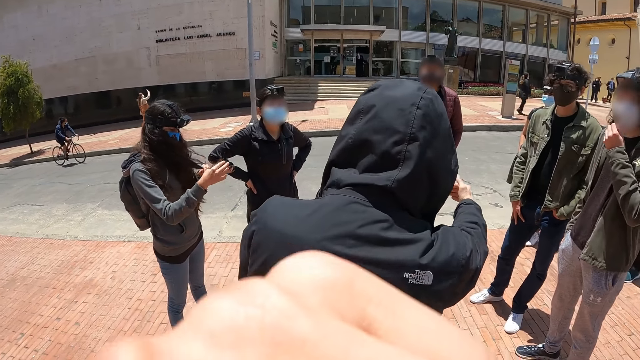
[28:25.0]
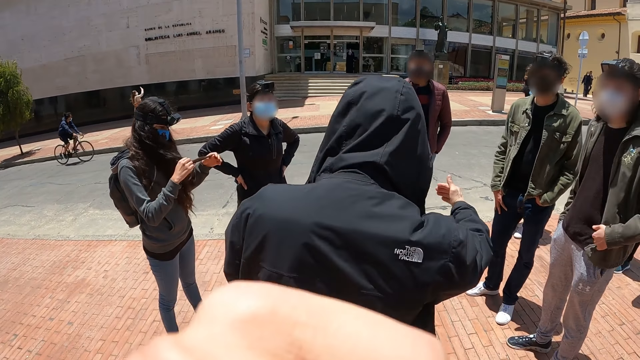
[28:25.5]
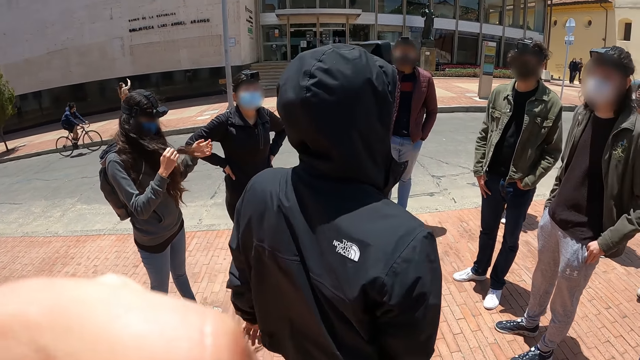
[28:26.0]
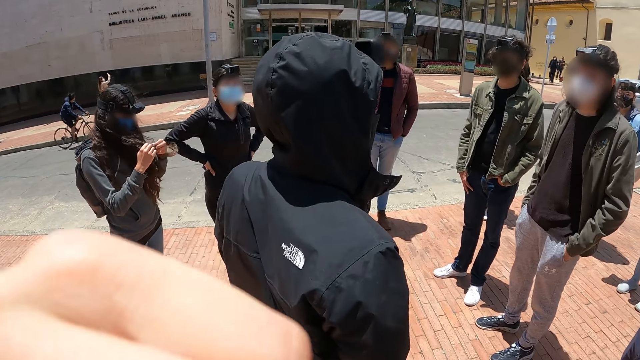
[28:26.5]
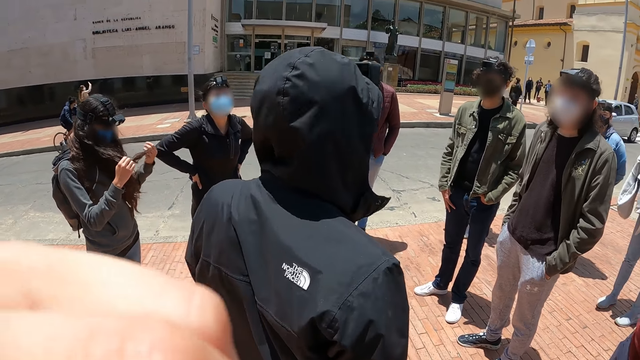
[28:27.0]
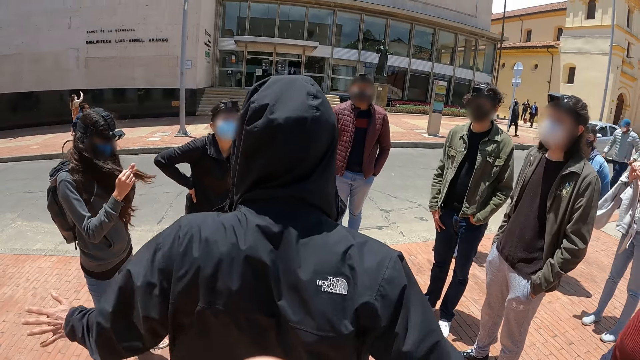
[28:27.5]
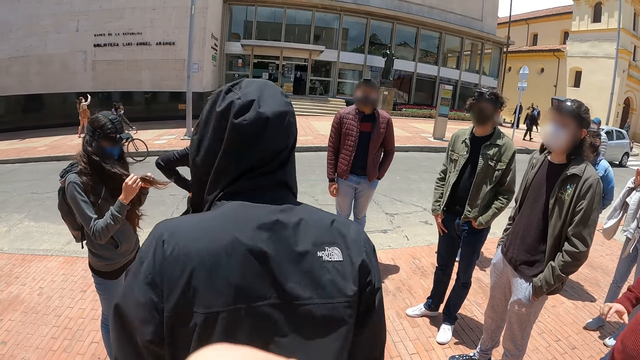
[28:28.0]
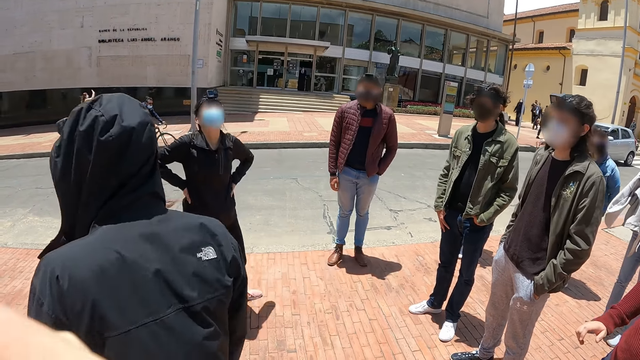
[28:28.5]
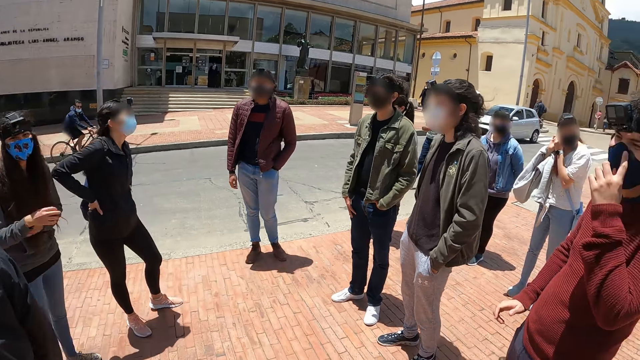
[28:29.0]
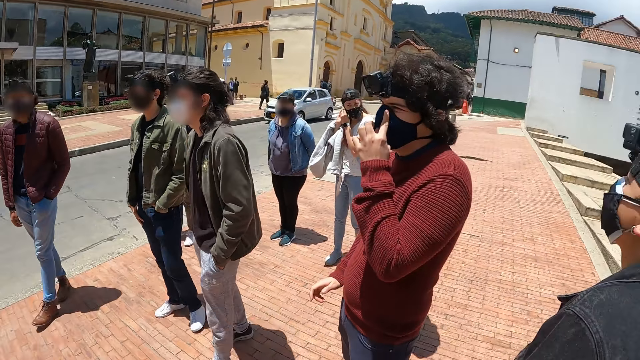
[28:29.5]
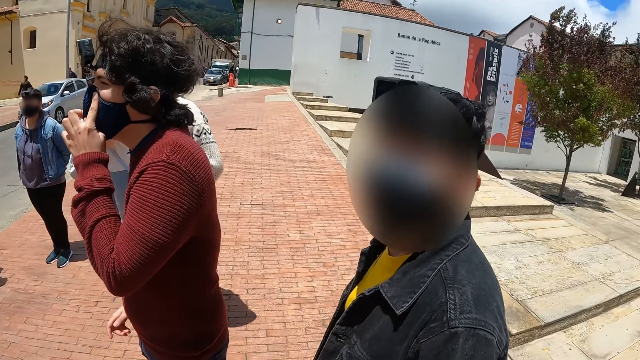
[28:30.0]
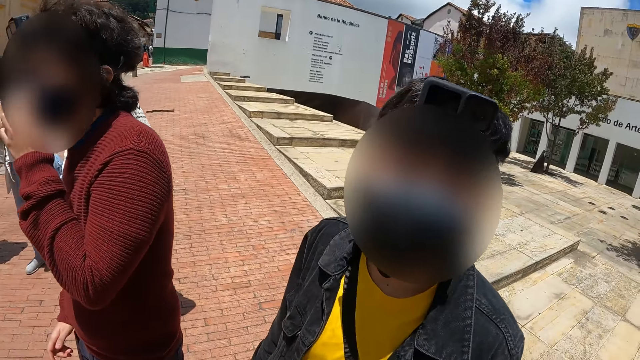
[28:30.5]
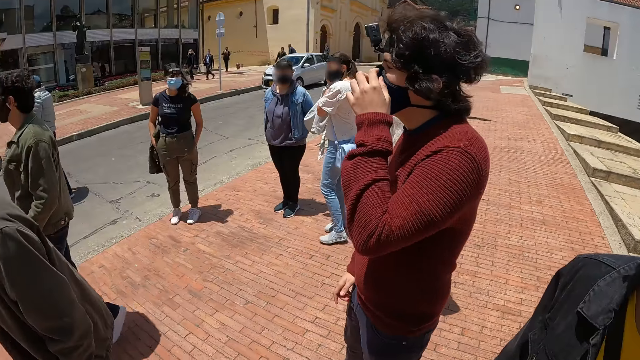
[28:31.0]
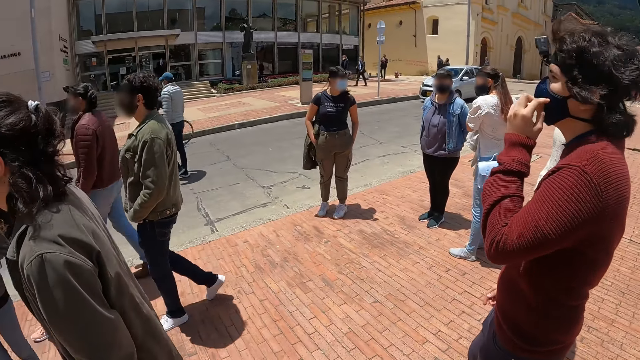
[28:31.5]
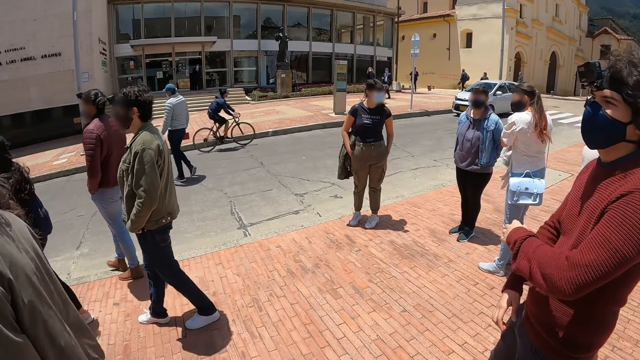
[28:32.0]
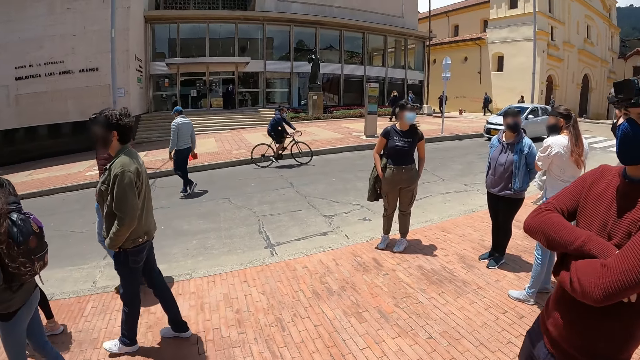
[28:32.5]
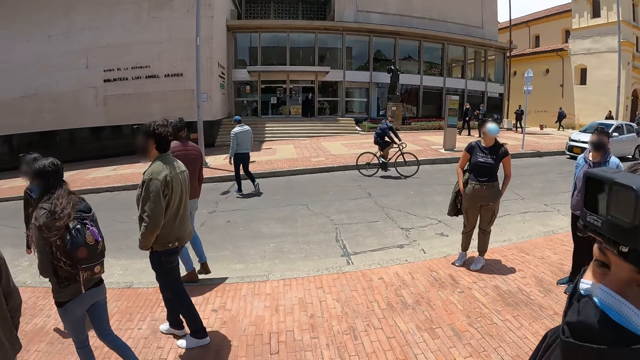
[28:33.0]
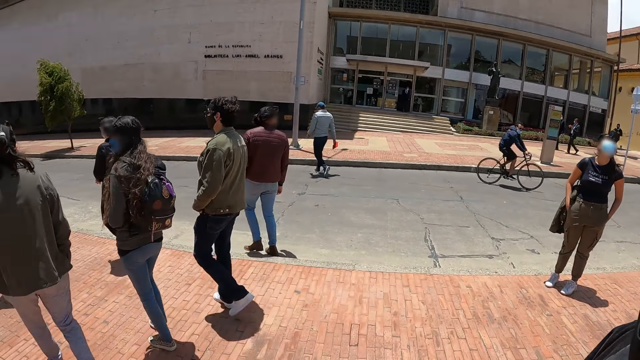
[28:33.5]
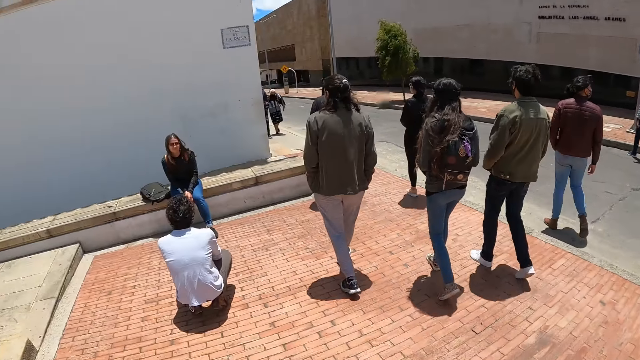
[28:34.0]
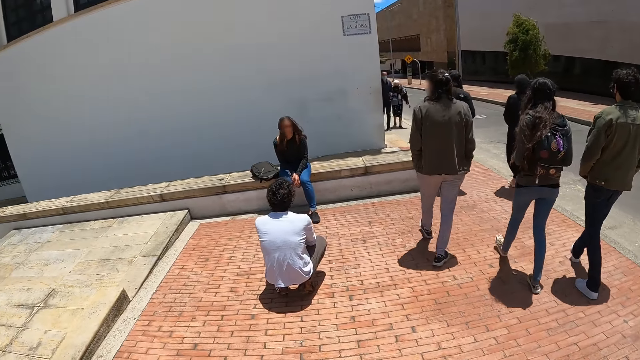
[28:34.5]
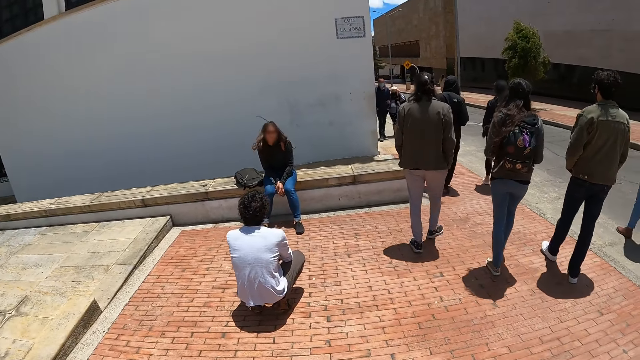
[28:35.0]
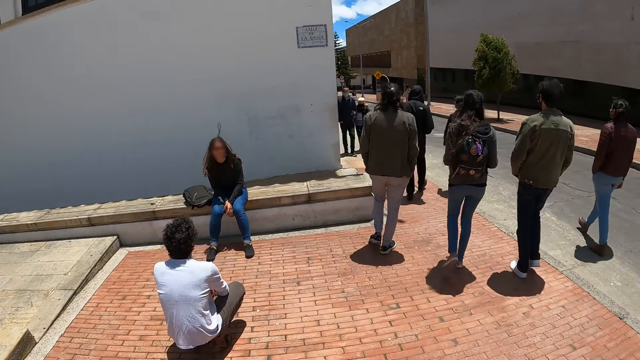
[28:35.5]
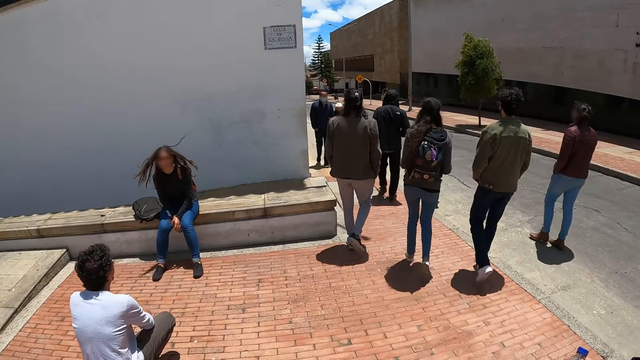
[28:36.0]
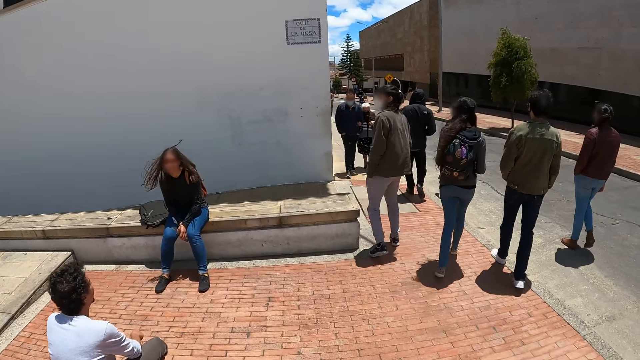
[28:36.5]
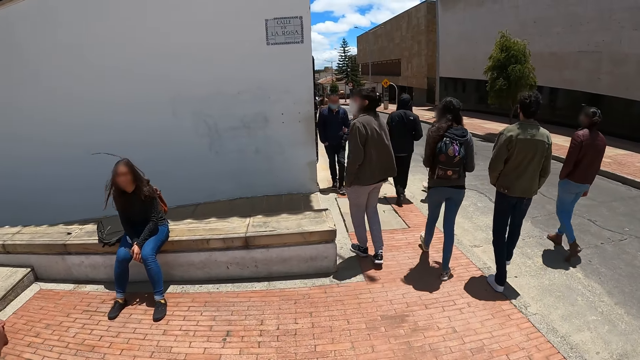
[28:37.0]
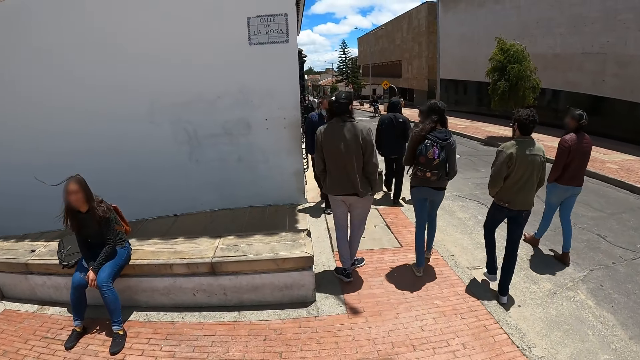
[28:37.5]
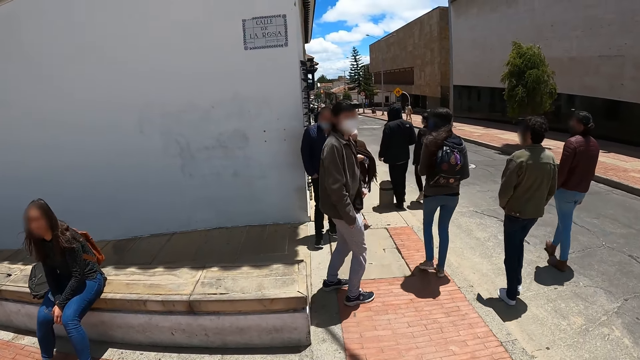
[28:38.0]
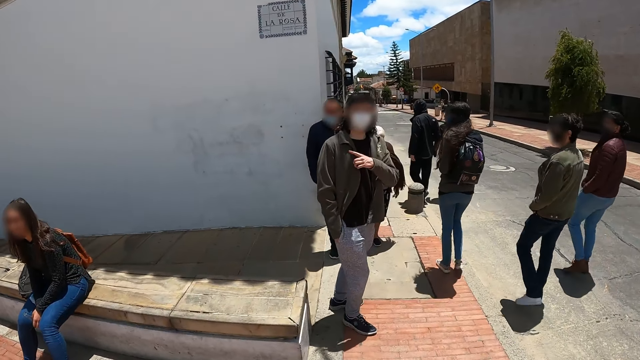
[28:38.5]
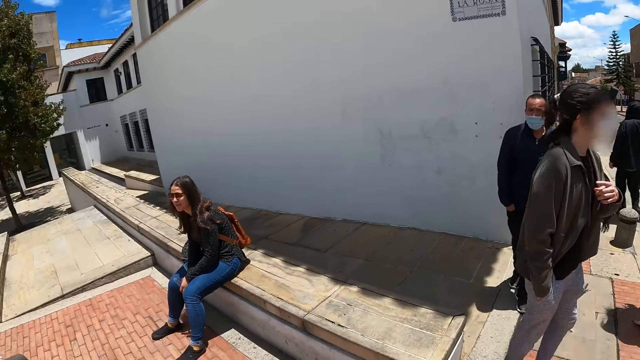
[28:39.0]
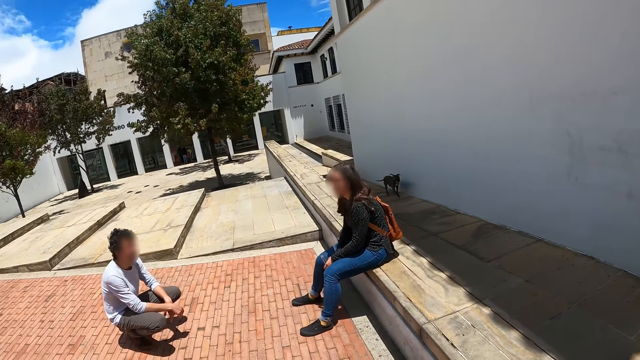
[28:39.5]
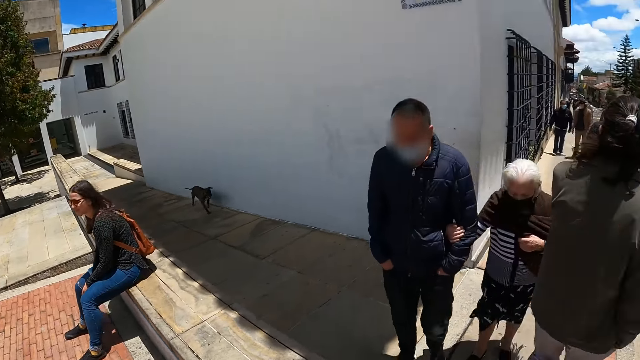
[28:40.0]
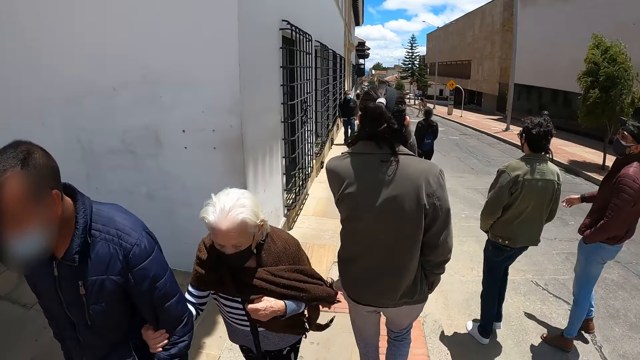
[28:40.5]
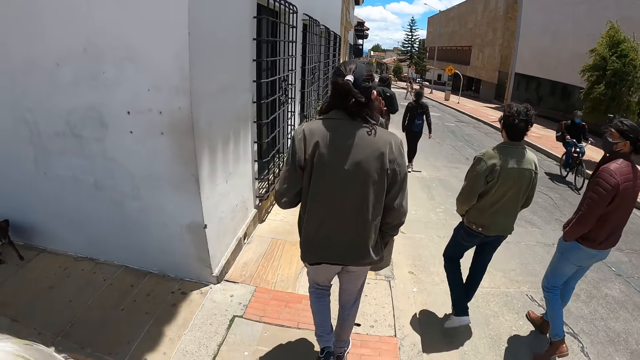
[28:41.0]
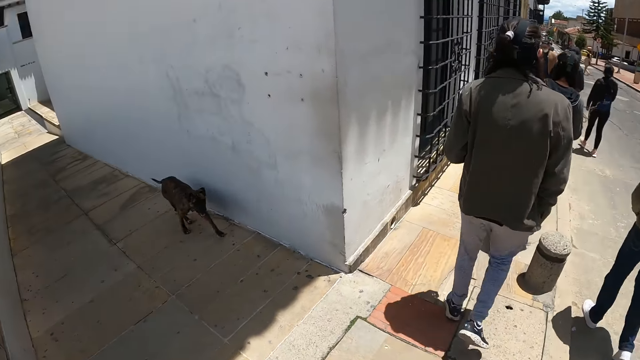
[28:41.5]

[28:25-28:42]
The camera wearer touches his face with his left hand. He looks around. He walks along the pavement.

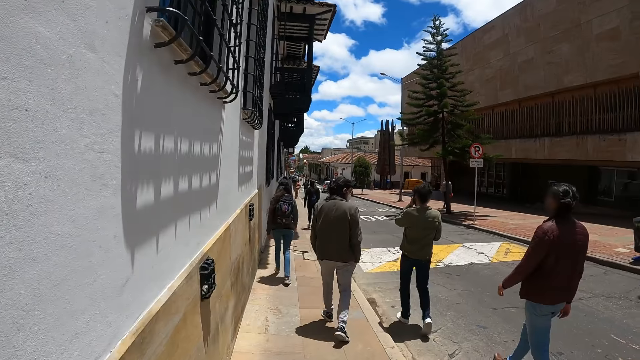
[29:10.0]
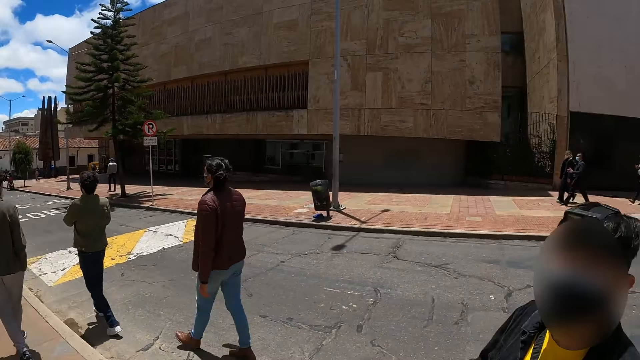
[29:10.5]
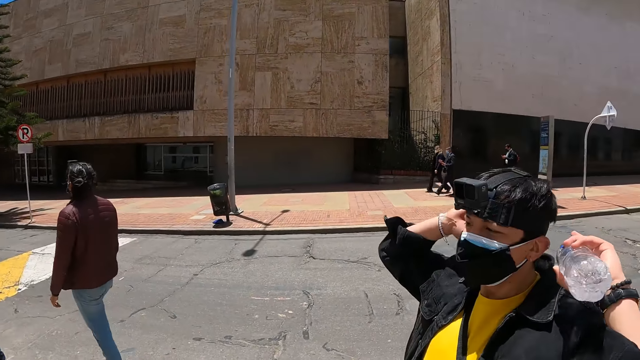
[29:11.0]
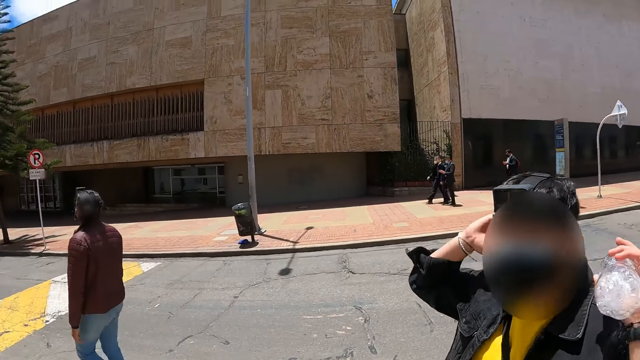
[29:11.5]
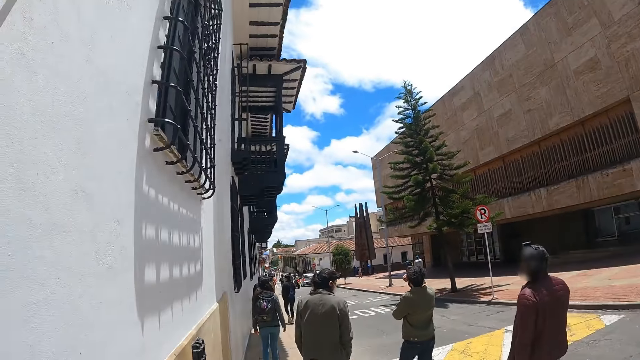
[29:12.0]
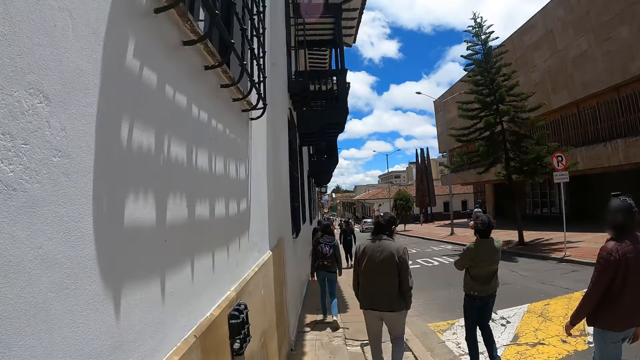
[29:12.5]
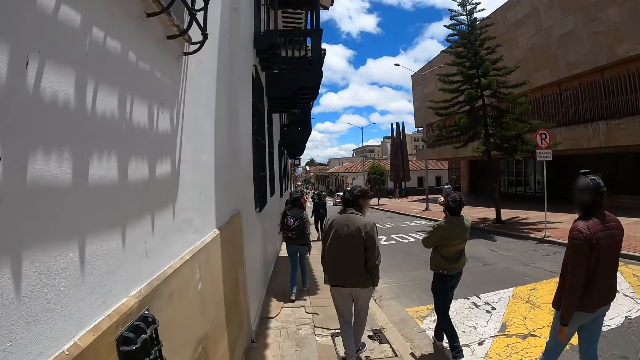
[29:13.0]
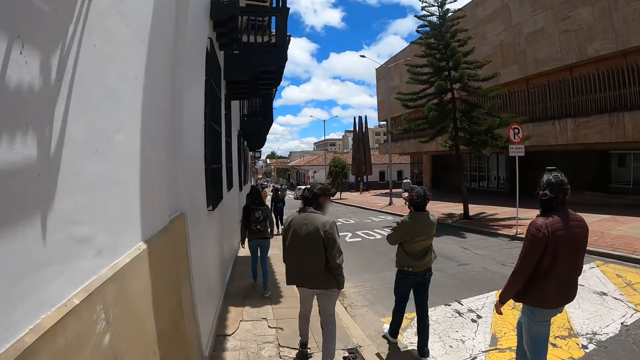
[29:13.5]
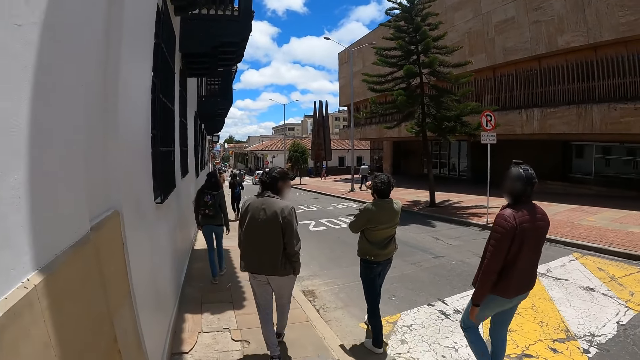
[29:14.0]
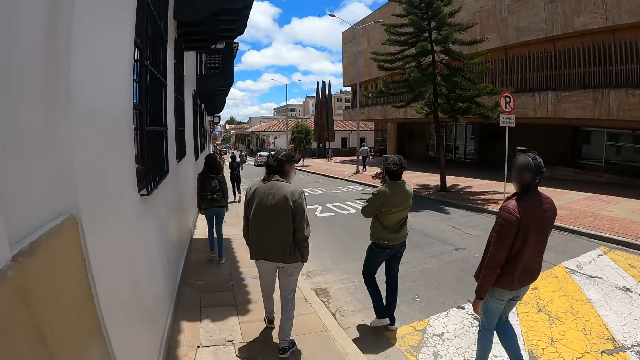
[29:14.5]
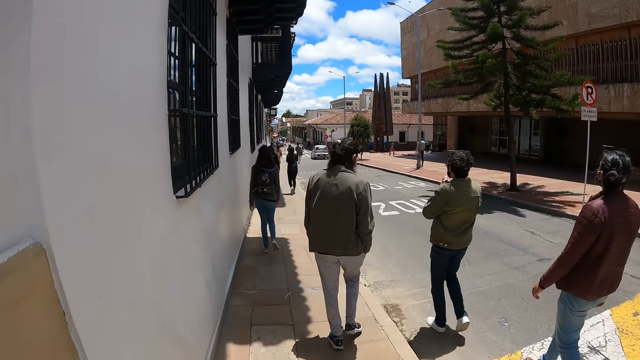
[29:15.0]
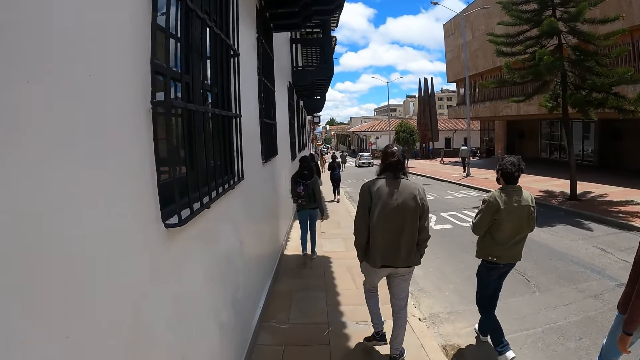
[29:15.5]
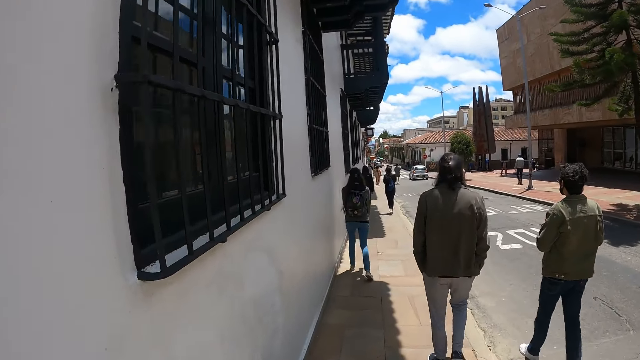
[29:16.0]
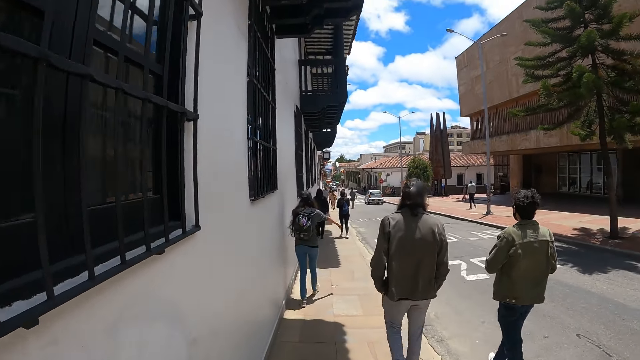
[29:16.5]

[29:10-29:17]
The camera wearer looks around a person. They walk.
